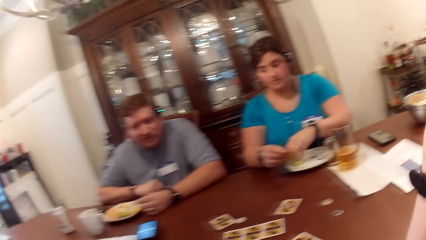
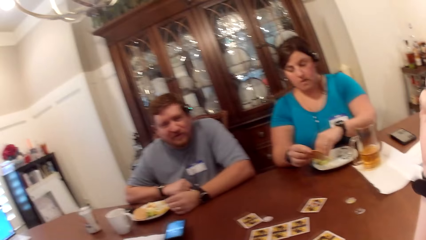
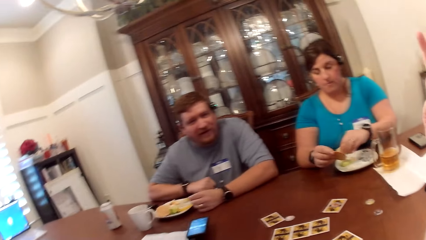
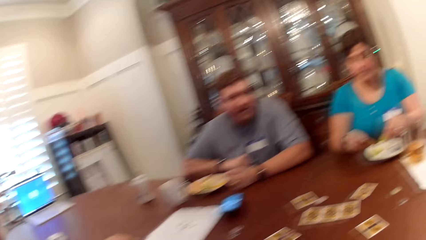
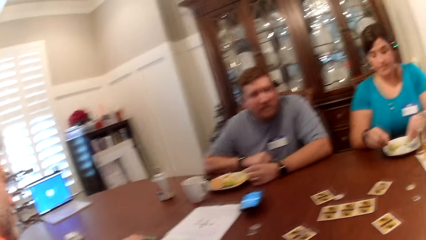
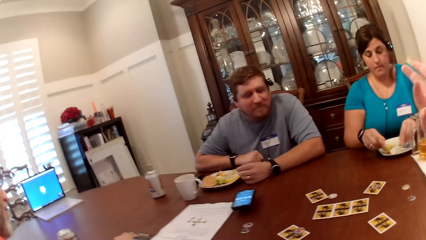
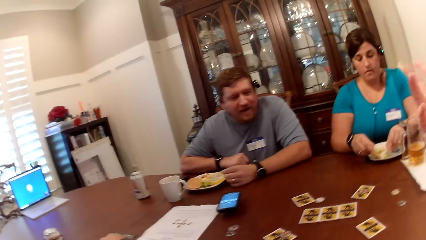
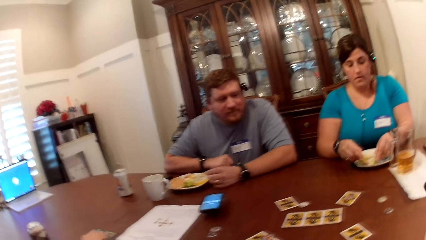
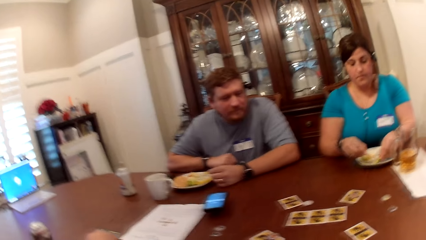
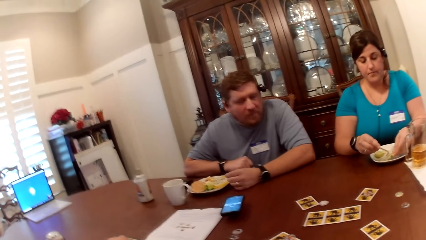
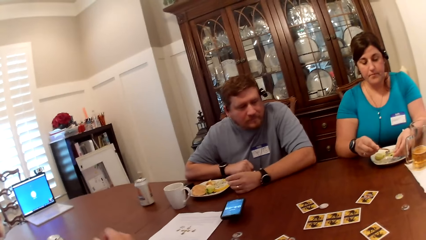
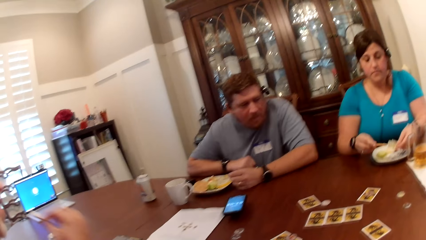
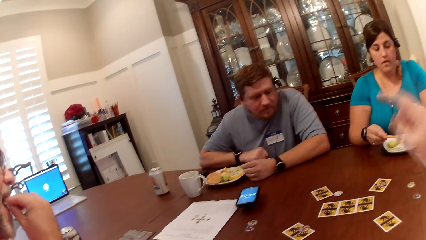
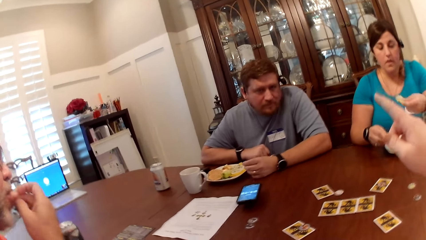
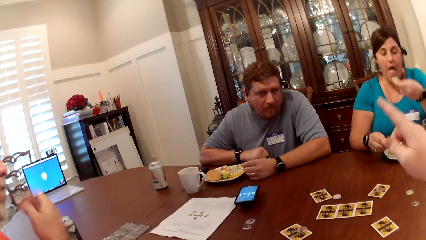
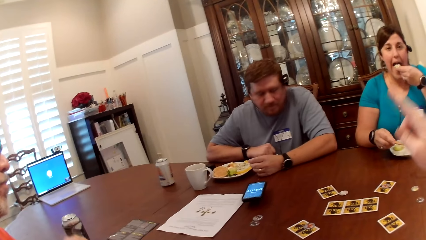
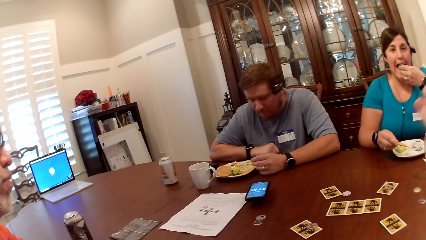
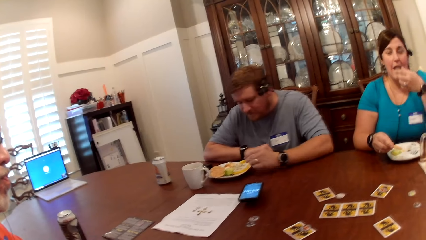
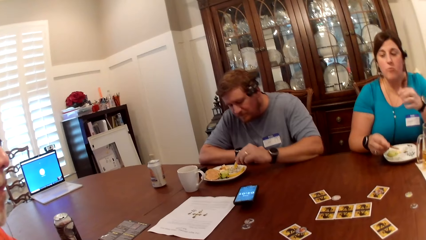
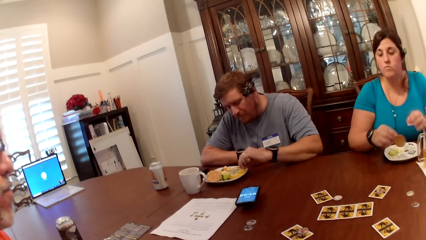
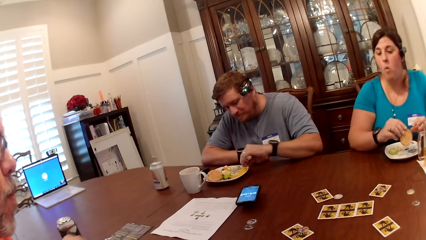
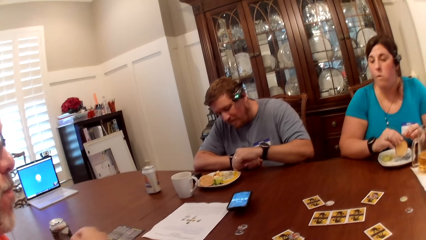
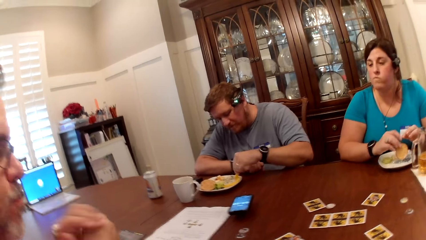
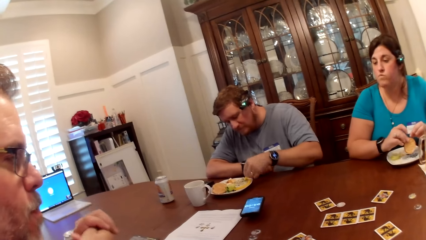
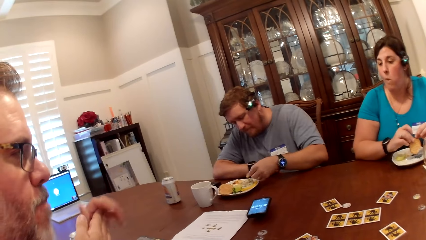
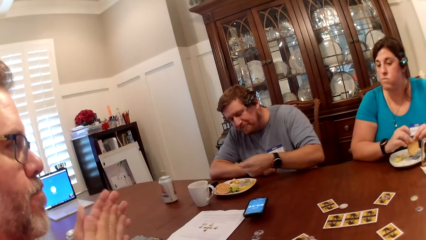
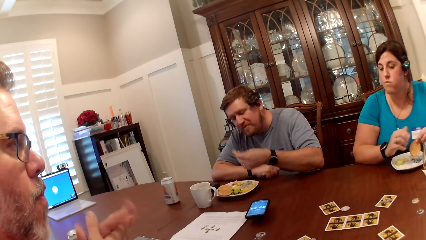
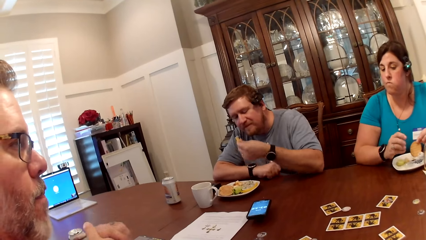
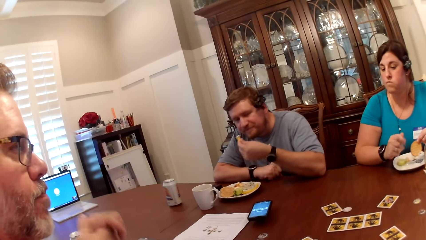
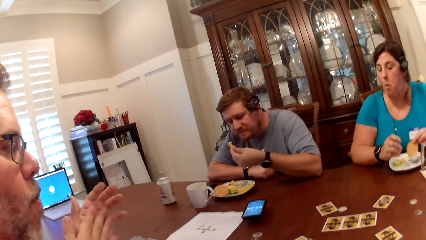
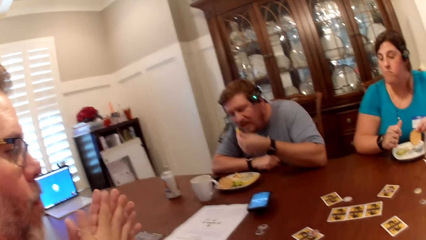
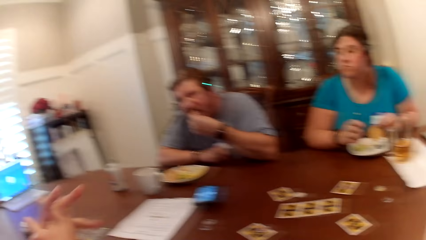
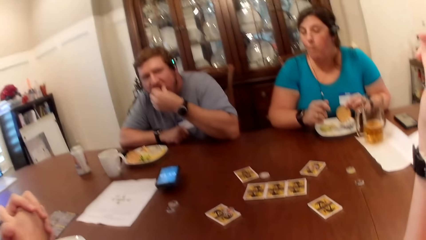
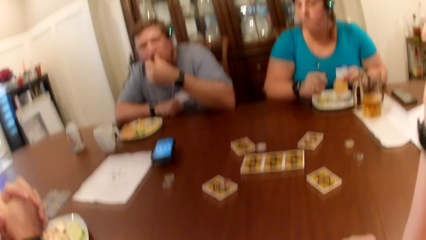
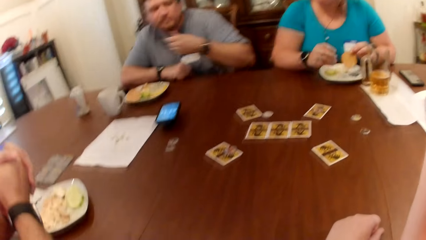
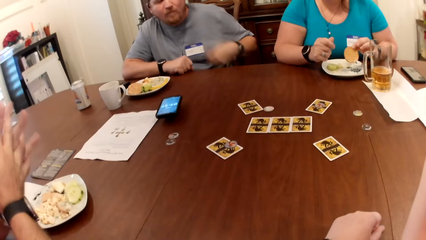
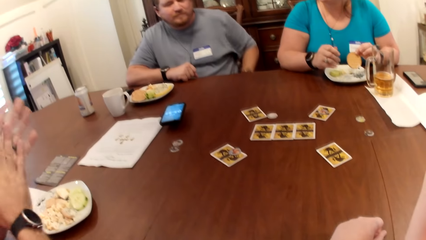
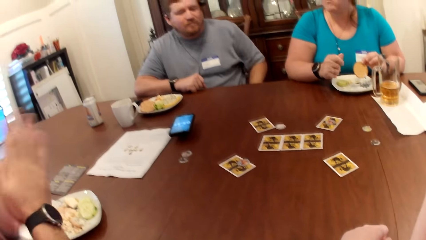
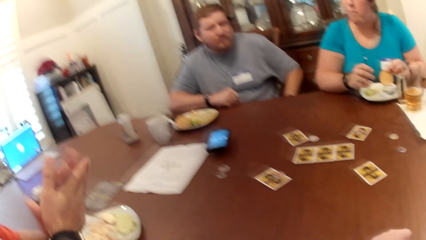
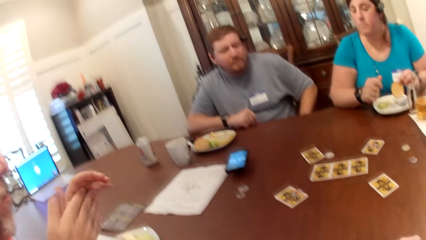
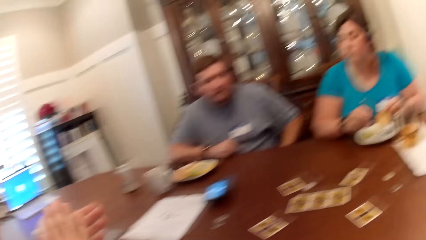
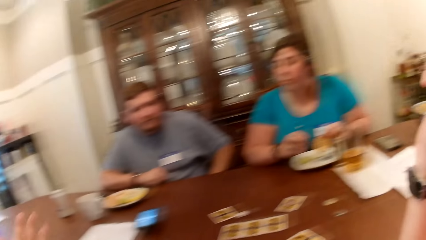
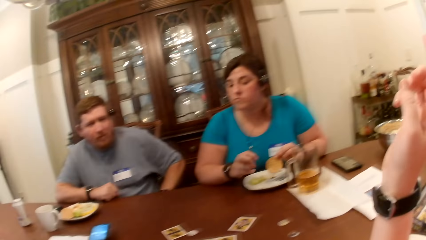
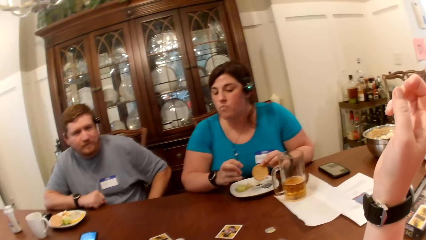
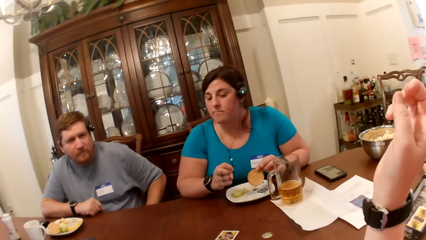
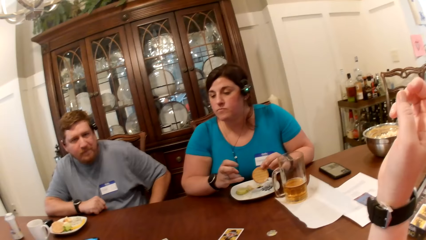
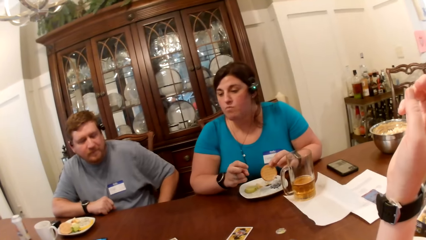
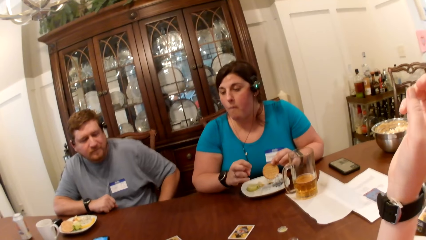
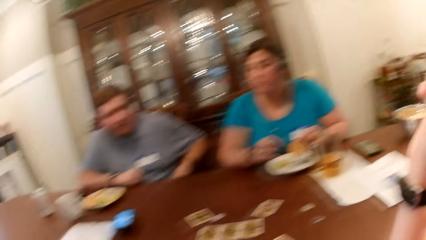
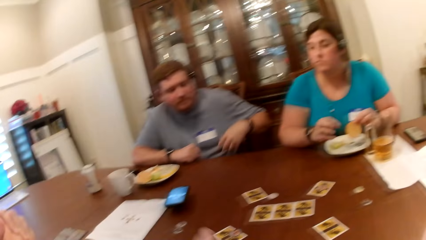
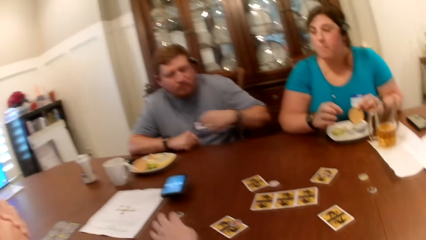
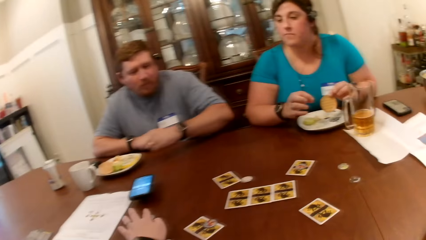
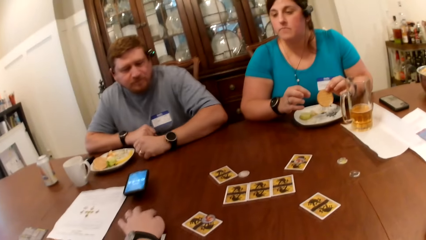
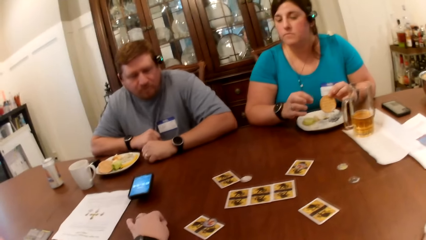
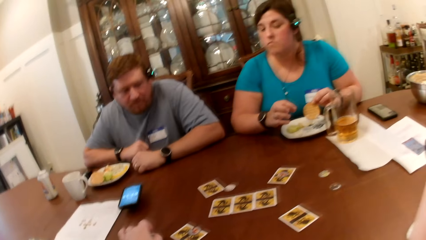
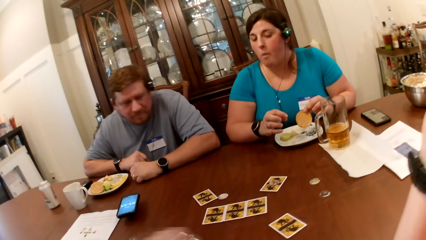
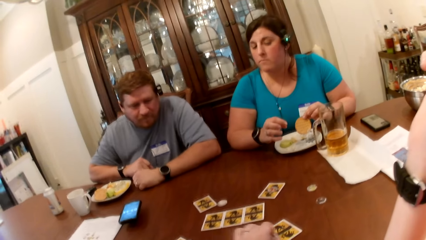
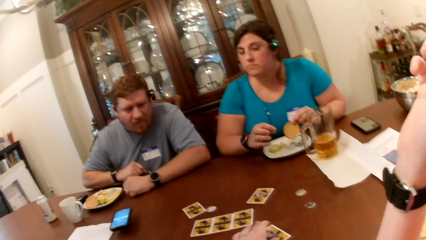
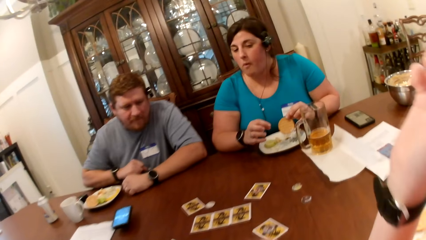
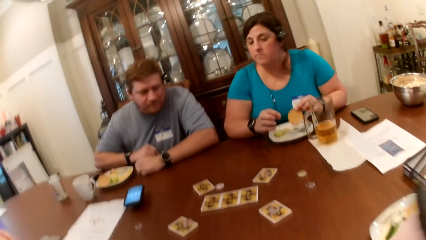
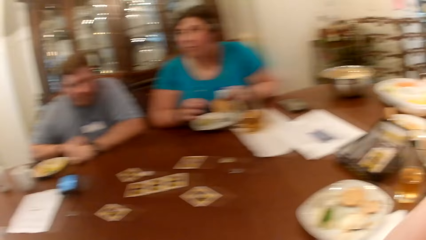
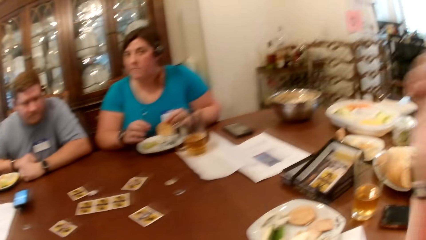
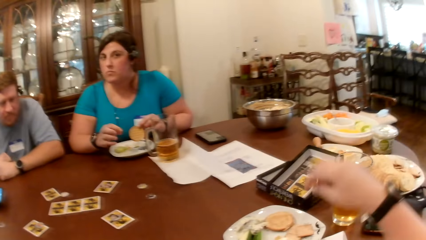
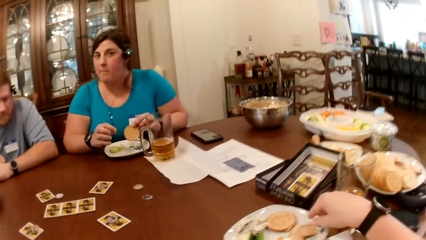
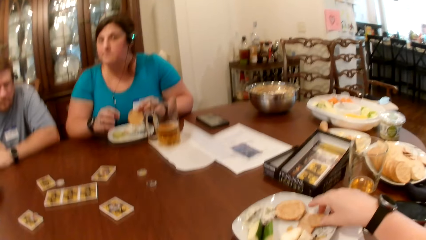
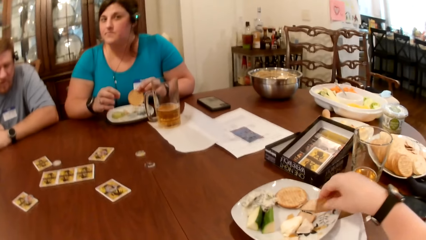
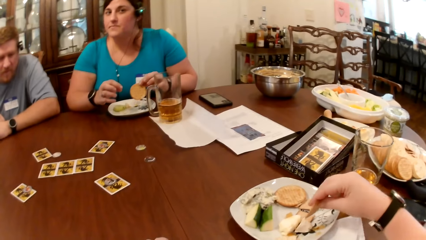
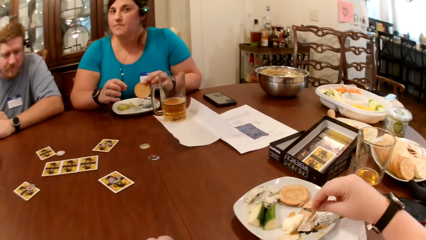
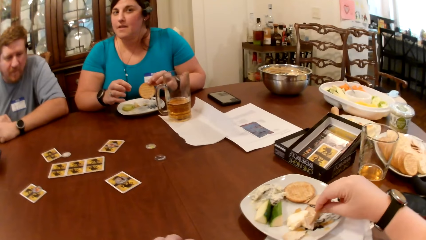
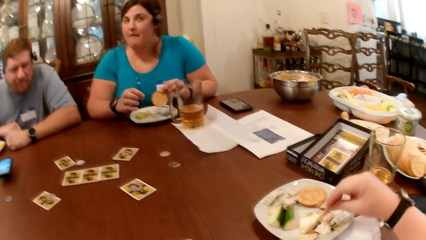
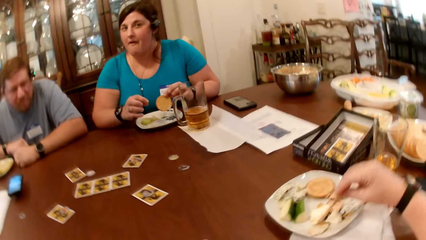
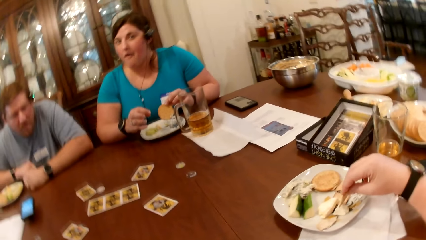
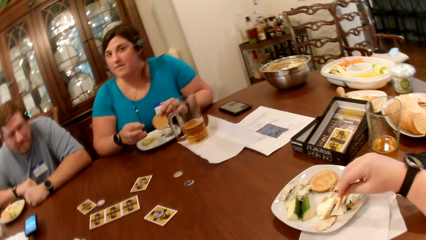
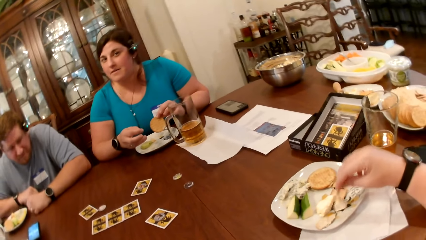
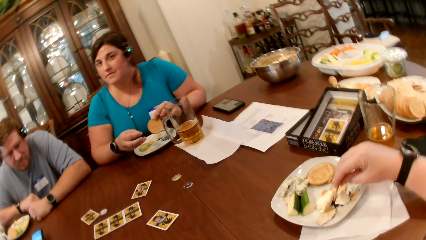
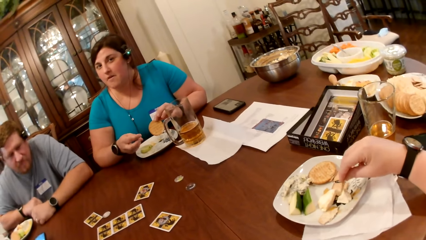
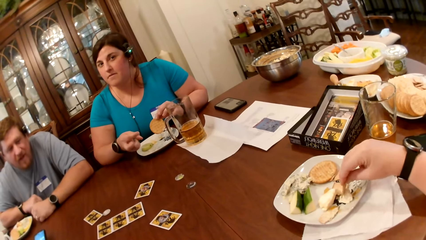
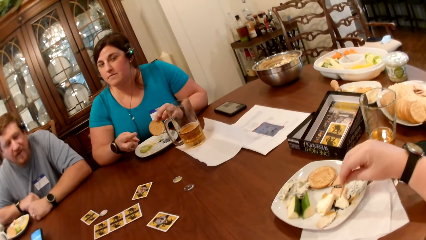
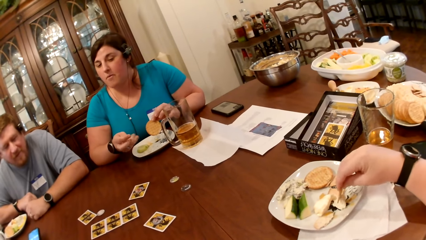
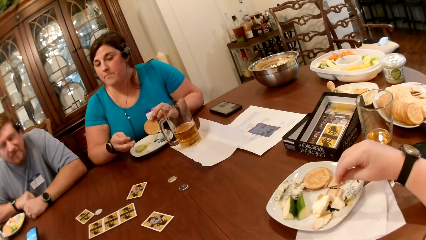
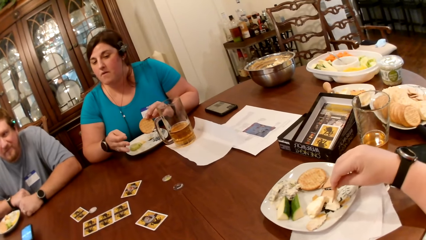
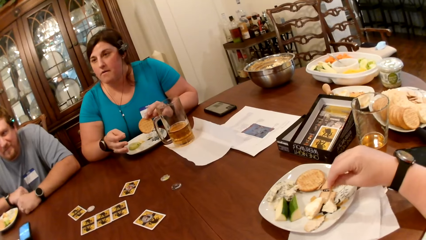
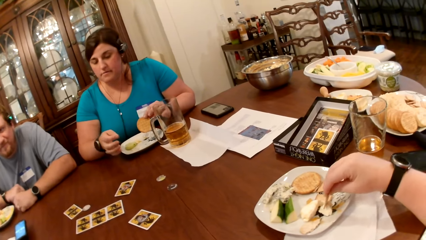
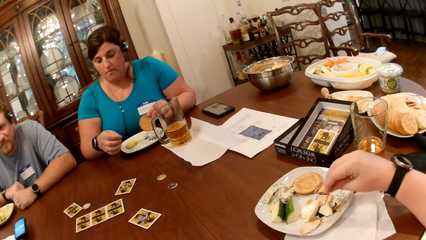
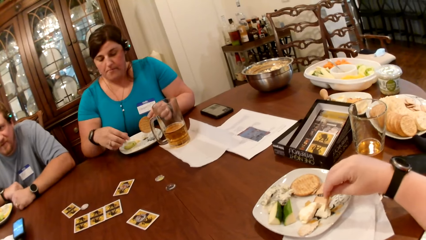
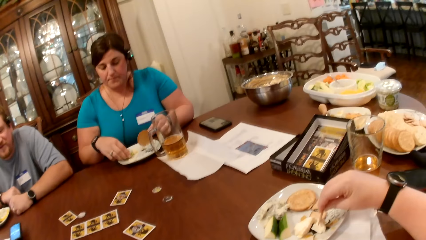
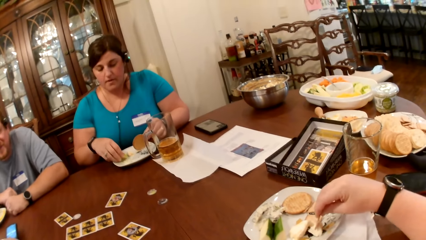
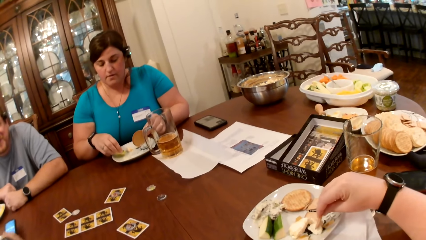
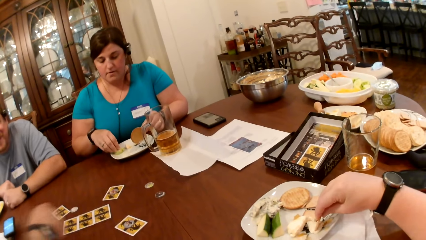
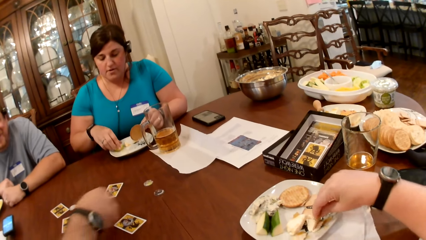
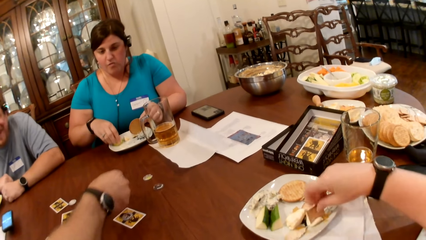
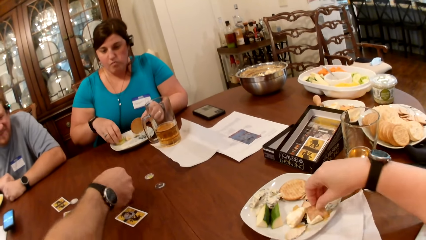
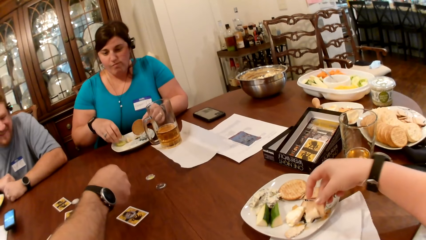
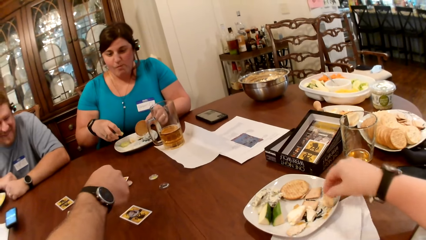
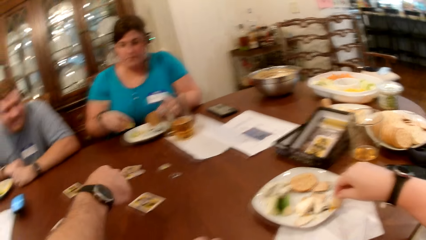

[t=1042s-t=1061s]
A woman puts the cheese on cookies with both hands. A man eats a chip in his right hand. The woman eats the cookie in her left hand. The camera wearer gesticulates with her right hand. Another man eats the chip in his left hand. The camera wearer picks a chip from the plate on the dining table with her right hand. The other man converses with the first man. The woman picks a chip from the plate on the dining table with her right hand. The camera wearer dips a chip in her right hand into a dip on the plate on the dining table.
